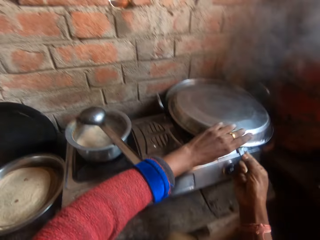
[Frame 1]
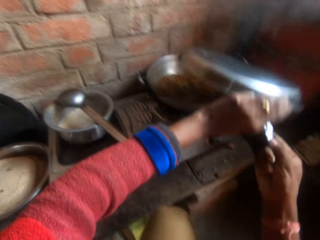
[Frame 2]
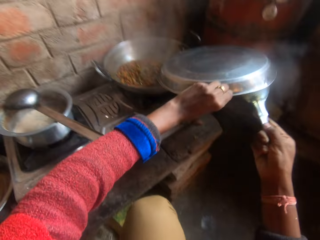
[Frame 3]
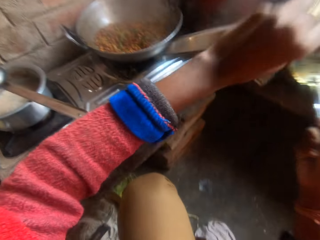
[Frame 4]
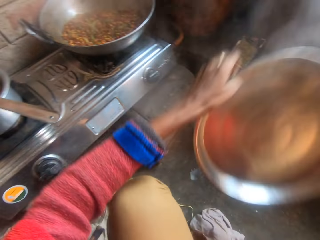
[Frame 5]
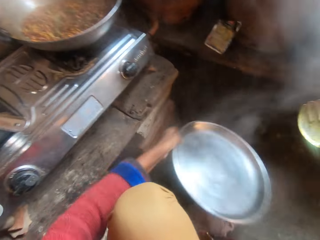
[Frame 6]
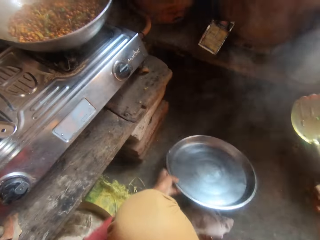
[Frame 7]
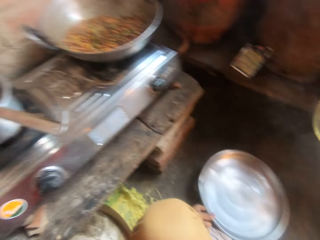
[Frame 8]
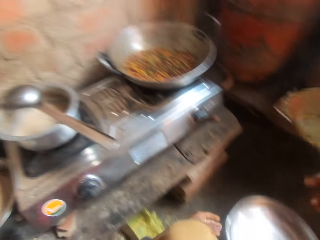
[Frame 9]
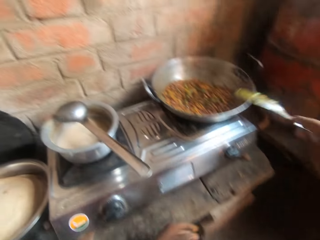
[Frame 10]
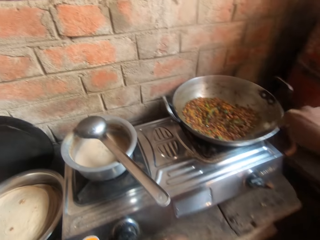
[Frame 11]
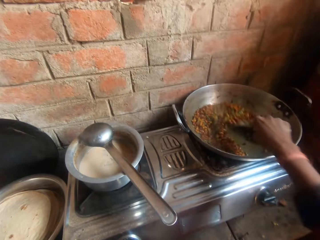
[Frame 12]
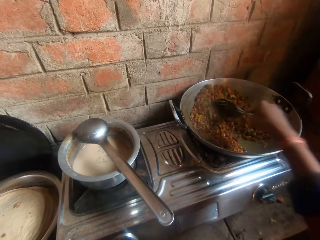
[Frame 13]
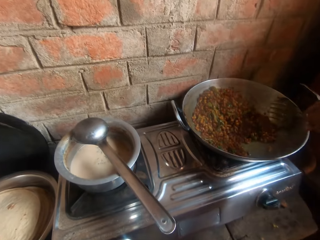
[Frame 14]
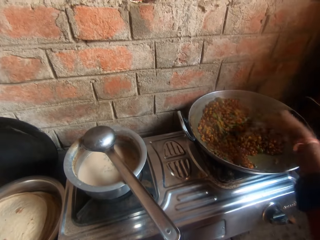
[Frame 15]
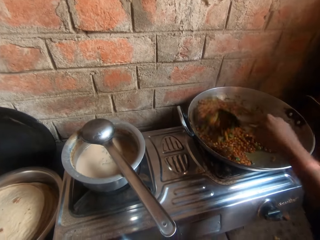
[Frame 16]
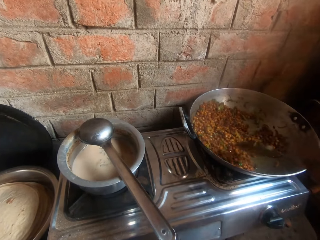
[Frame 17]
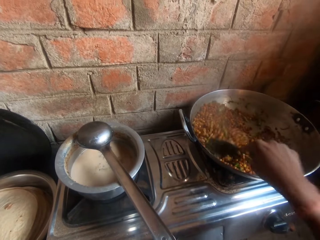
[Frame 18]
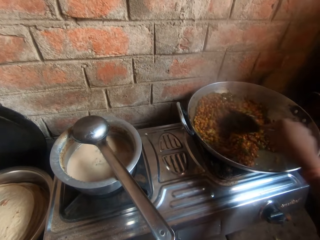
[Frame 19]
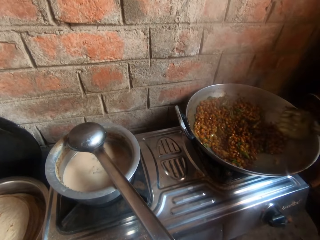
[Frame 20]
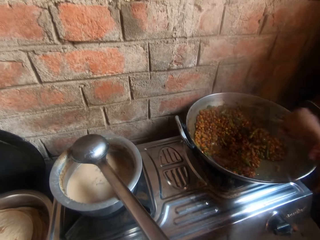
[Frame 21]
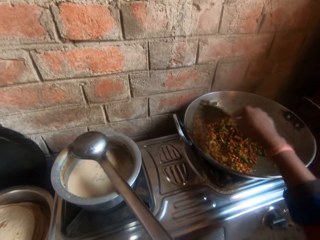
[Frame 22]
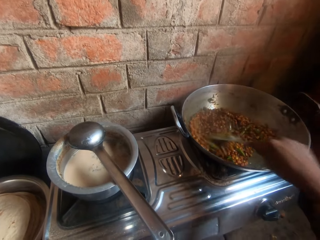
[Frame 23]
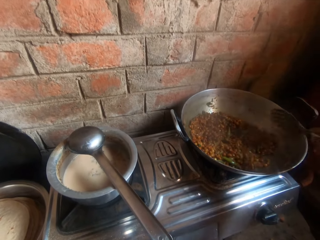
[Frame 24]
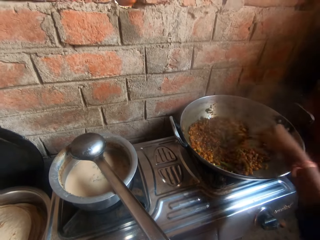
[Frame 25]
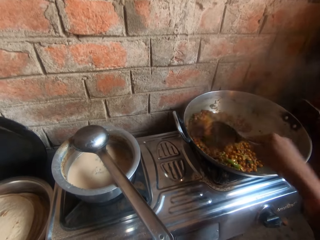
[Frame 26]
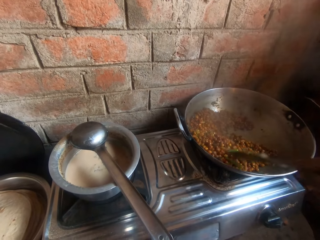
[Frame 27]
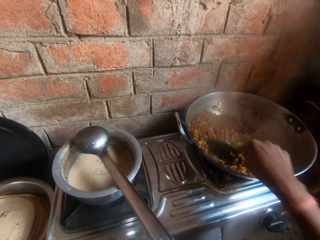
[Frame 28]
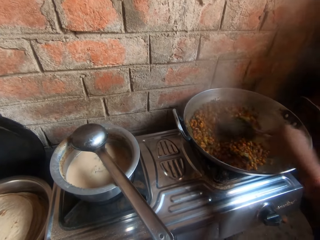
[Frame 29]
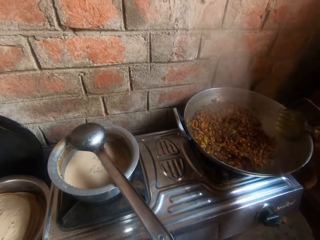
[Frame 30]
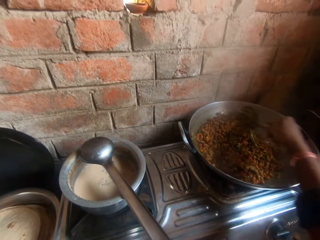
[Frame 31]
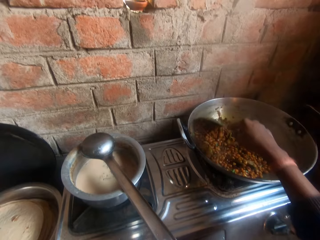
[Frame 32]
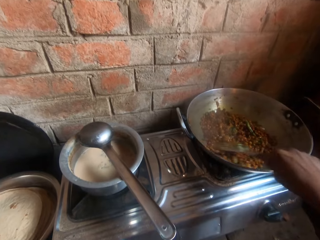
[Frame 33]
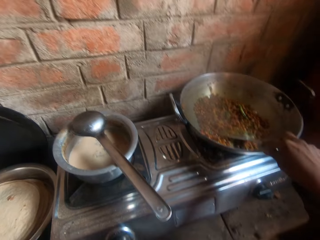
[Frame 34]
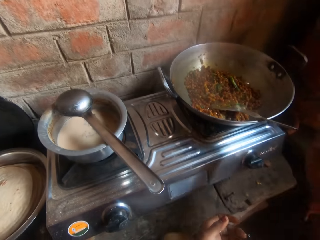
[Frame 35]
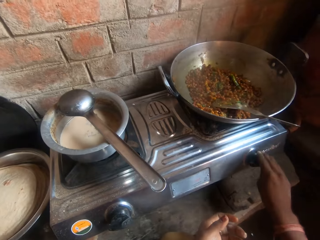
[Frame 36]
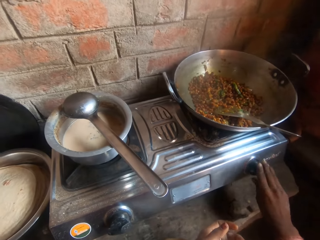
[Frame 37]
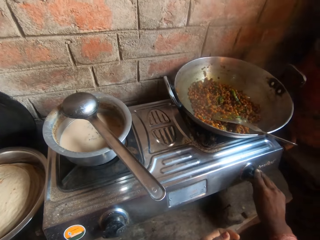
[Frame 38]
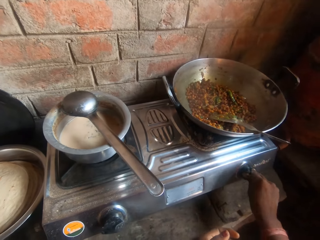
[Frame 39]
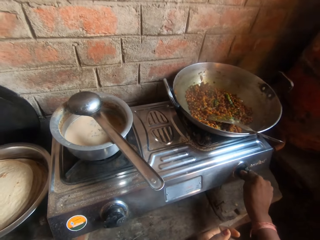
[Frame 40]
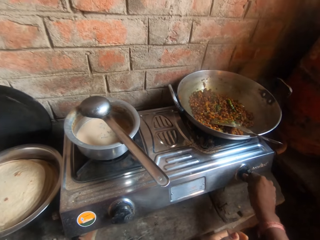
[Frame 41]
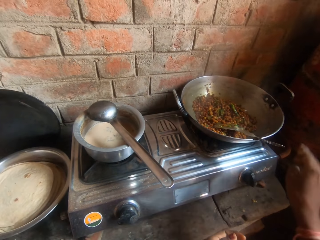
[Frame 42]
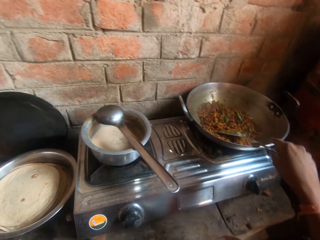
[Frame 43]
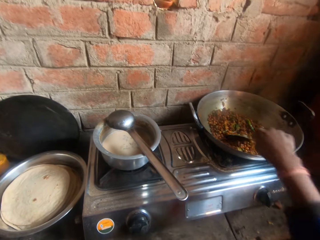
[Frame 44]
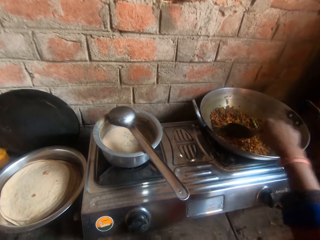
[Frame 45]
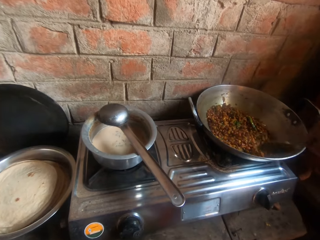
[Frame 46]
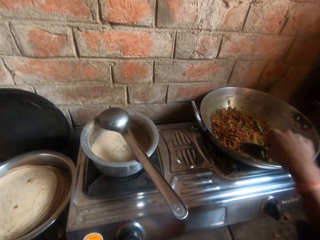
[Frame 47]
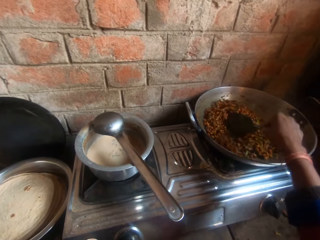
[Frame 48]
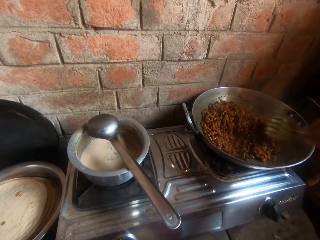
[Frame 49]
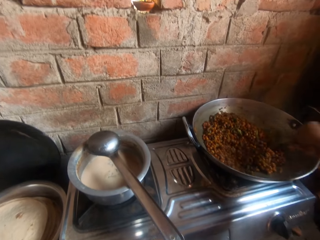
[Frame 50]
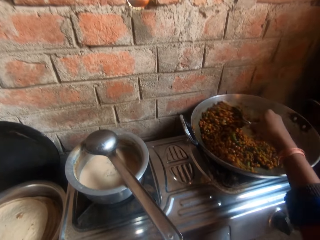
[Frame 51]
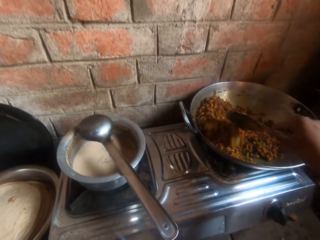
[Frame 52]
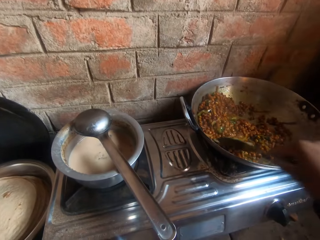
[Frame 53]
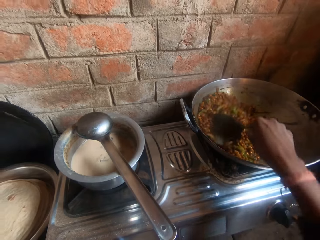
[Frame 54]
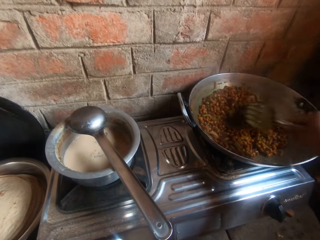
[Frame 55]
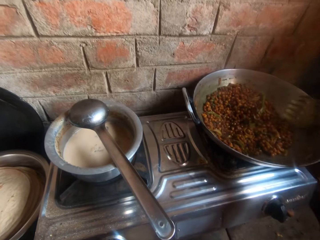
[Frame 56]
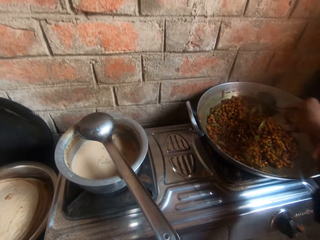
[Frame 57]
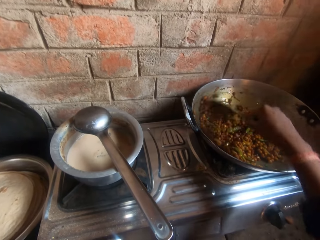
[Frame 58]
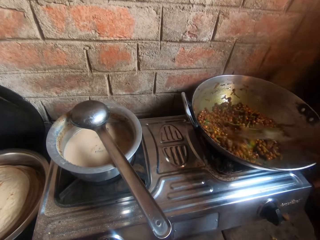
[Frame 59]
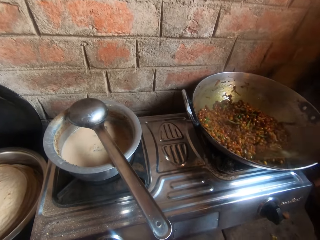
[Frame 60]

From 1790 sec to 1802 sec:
The camera wearer drops the cover of the pot on the ground. They stir sauce in the pot with the serving spoon. They drop the serving spoon in the pot. They adjust the regulator of the gas cooker. They resume stirring the sauce with the serving spoon.

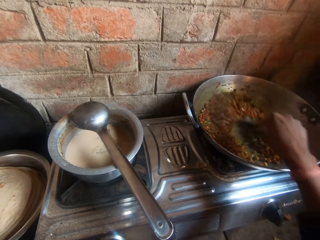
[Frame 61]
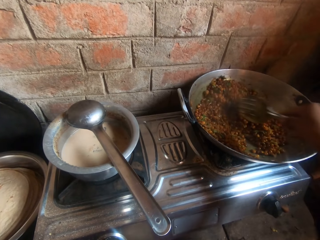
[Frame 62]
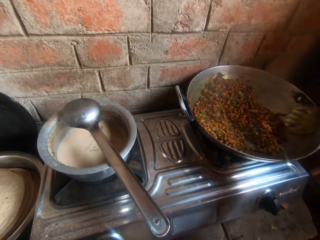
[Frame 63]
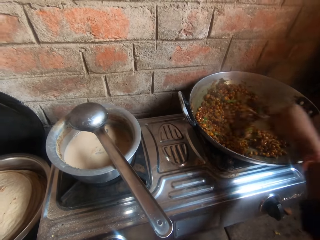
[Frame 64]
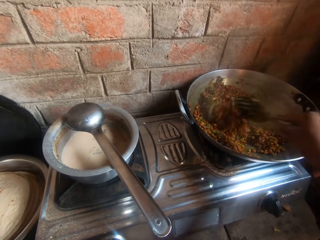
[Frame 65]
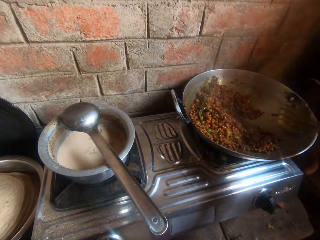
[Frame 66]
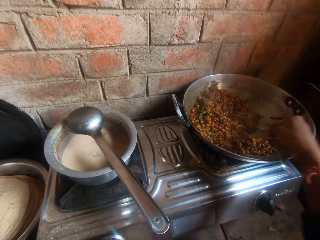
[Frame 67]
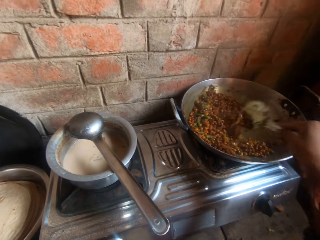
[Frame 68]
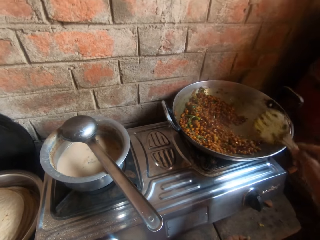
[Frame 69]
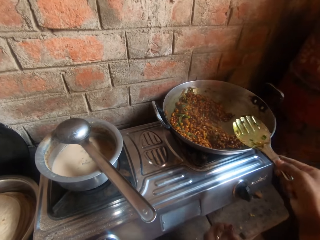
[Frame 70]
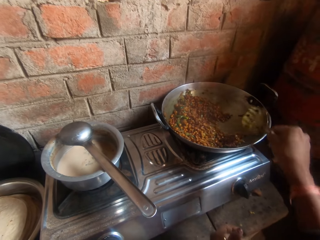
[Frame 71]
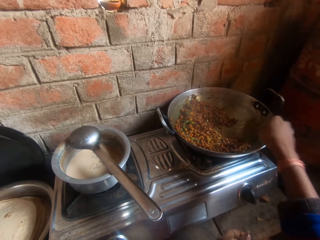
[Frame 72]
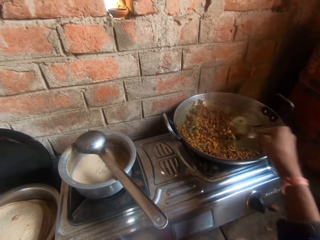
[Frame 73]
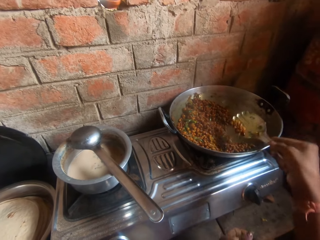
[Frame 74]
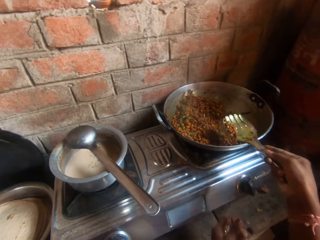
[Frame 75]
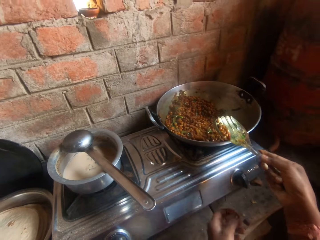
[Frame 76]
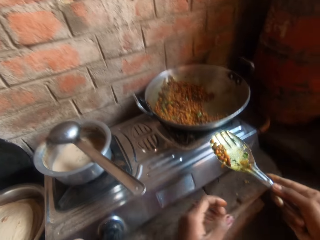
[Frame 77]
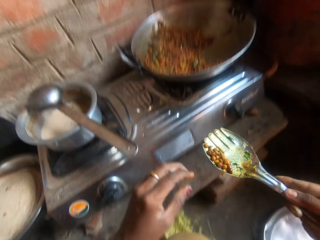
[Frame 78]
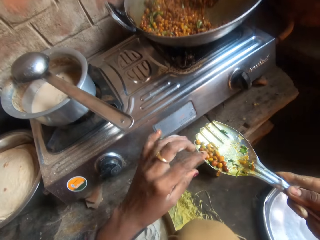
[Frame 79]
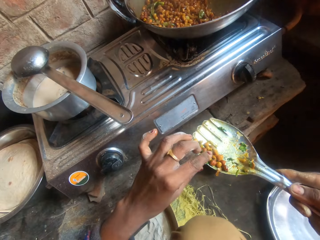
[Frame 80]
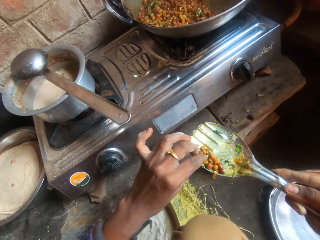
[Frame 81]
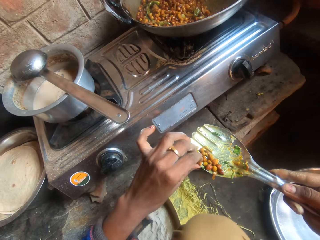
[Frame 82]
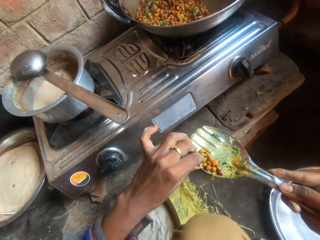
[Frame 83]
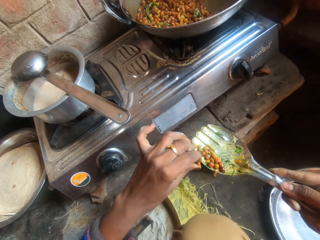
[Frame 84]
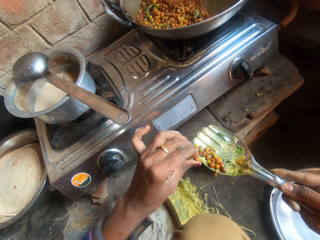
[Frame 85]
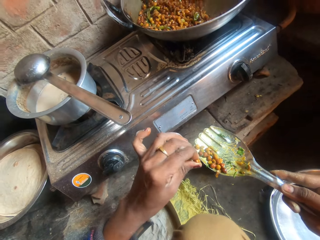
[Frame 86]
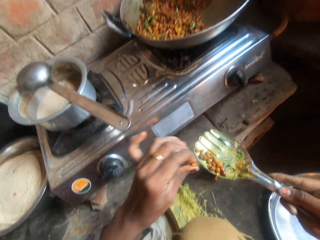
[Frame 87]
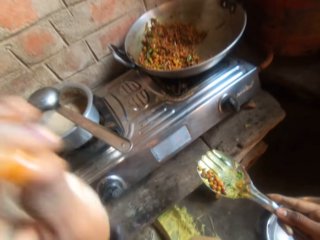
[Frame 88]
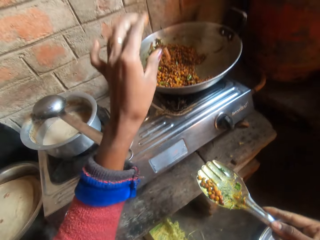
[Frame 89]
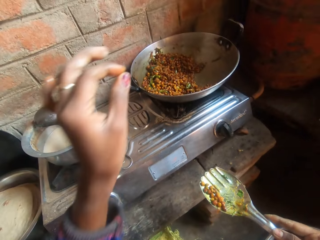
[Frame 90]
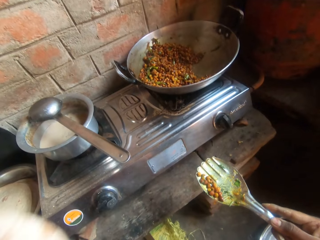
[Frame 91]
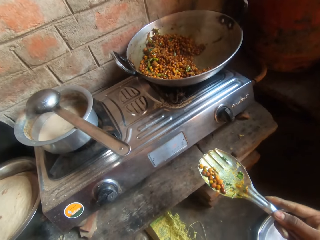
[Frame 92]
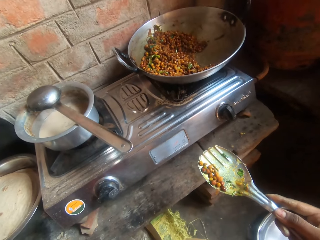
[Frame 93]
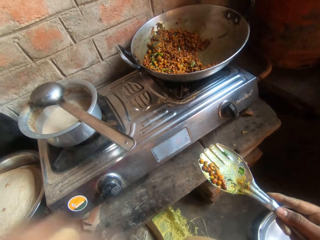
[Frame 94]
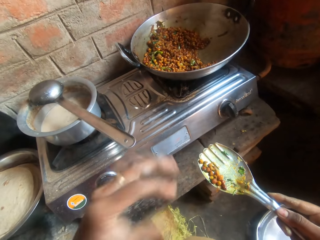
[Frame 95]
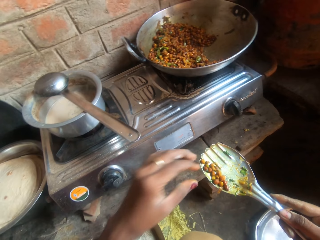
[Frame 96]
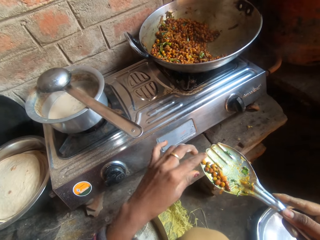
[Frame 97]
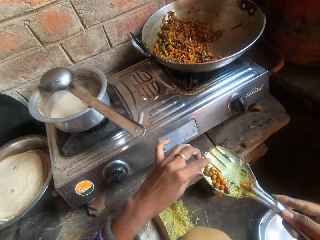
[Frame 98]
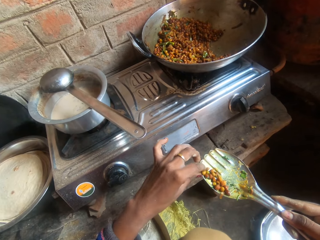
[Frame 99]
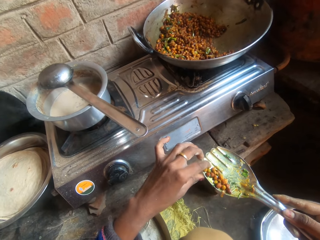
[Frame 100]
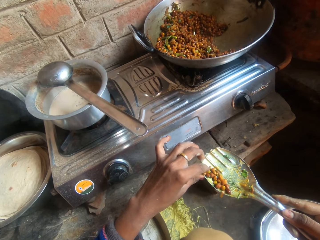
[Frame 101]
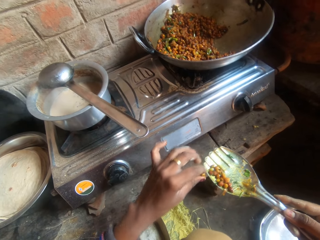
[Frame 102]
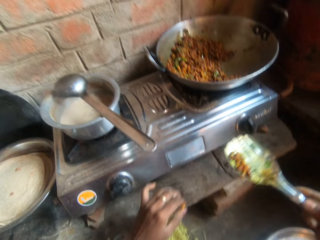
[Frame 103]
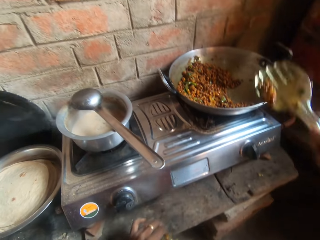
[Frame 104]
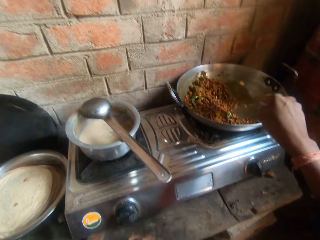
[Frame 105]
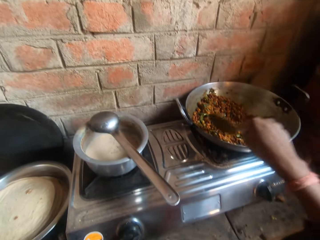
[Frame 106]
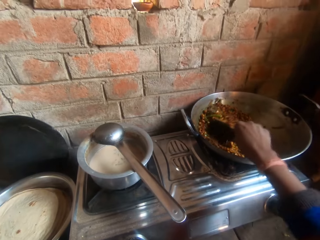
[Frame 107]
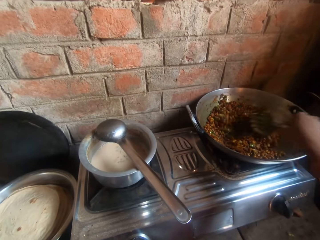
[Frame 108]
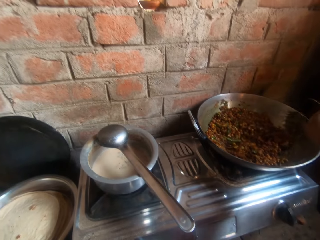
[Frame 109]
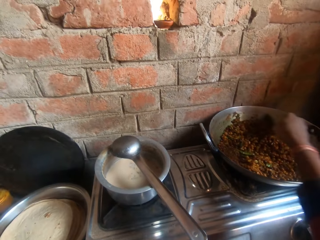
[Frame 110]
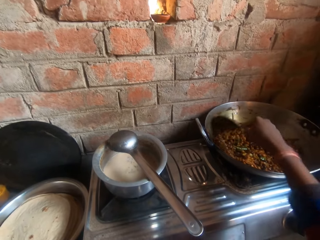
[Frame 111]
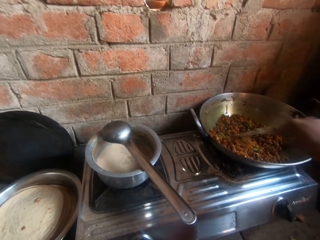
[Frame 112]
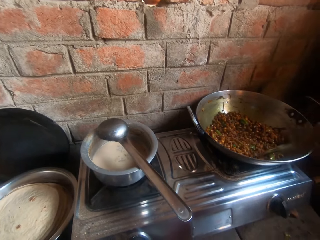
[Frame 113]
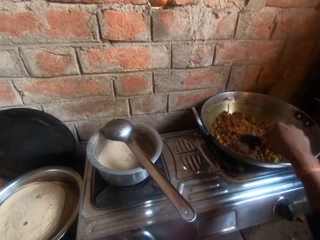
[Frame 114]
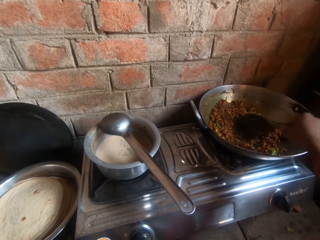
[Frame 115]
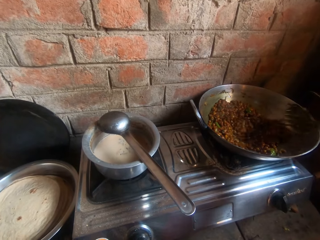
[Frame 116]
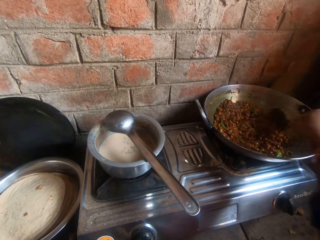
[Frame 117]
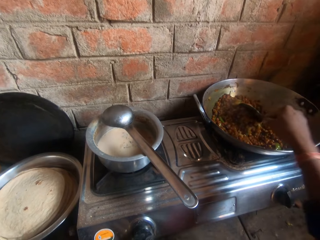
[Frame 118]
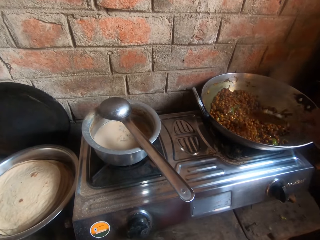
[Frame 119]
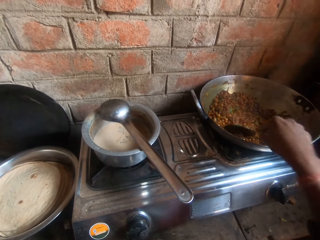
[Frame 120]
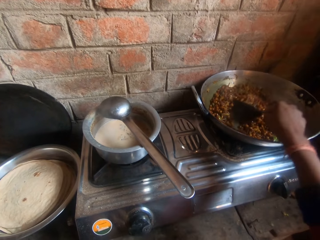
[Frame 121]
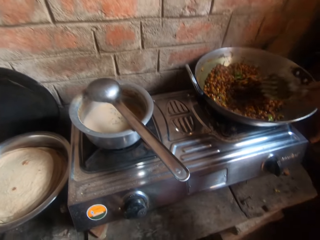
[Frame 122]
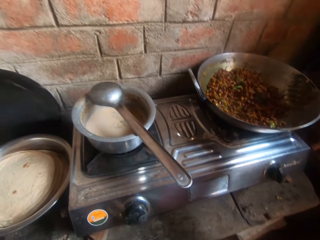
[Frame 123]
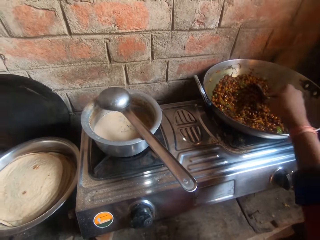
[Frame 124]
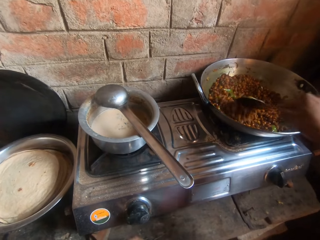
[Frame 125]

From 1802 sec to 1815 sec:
The camera wearer takes some sauce or beans from the pot with the serving spoon. She takes part of the sauce from the serving spoon with her hand. She squeezes the bean. She throws the sauce towards the pot. She takes another part of the sauce from the serving spoon with her hand. She pours the remaining sauce back into the pot. She resumes stirring the sauce with the serving spoon.
